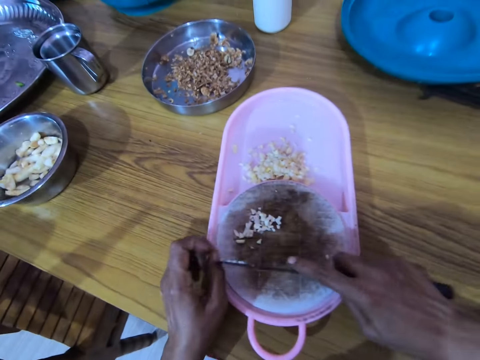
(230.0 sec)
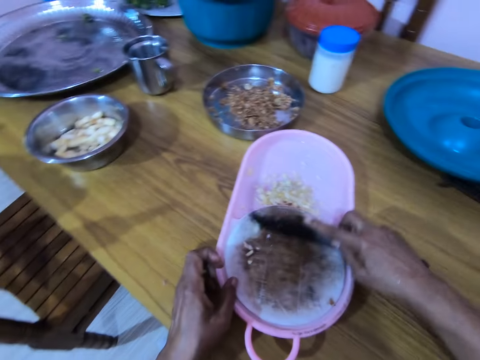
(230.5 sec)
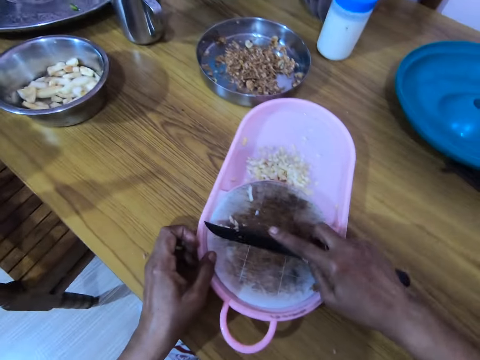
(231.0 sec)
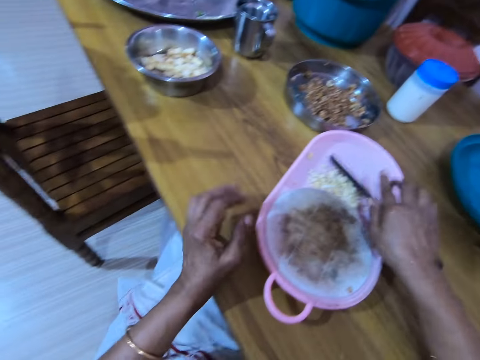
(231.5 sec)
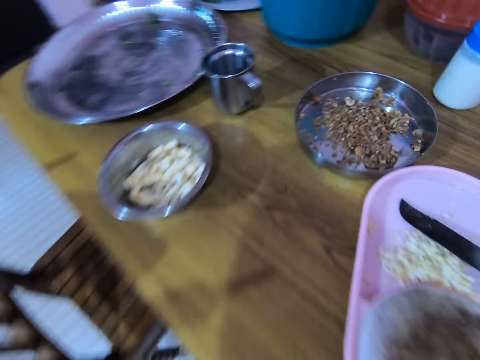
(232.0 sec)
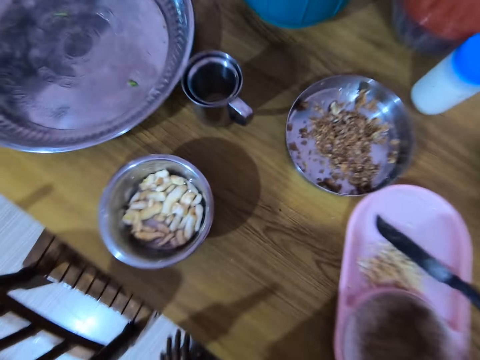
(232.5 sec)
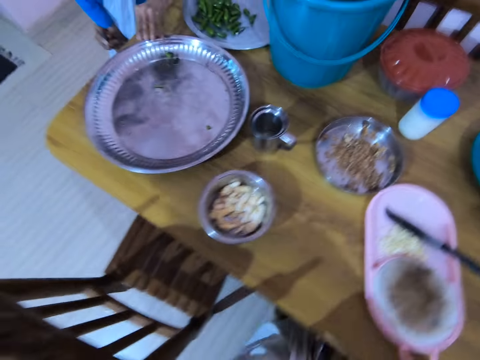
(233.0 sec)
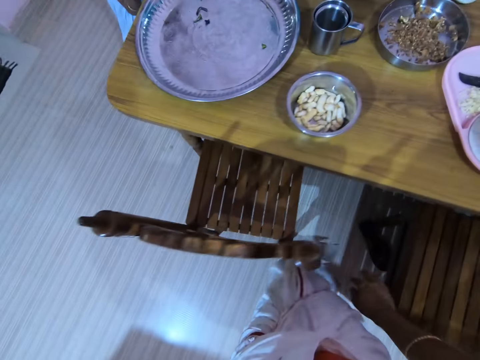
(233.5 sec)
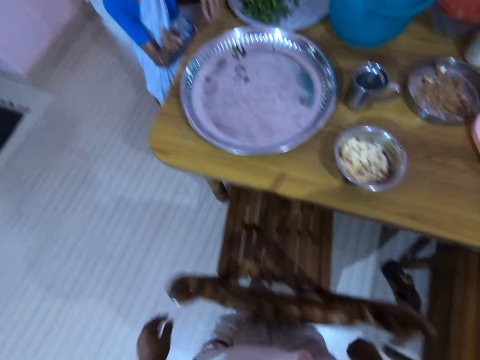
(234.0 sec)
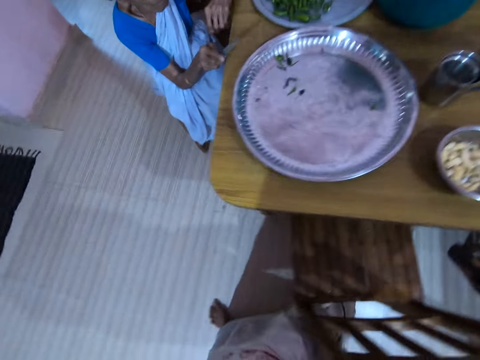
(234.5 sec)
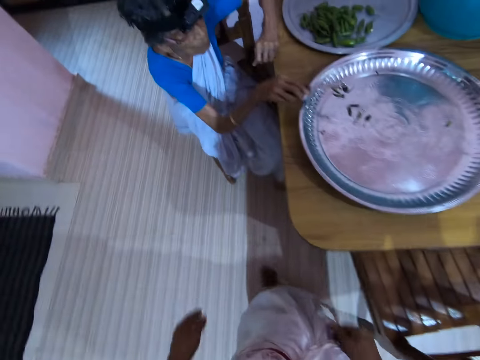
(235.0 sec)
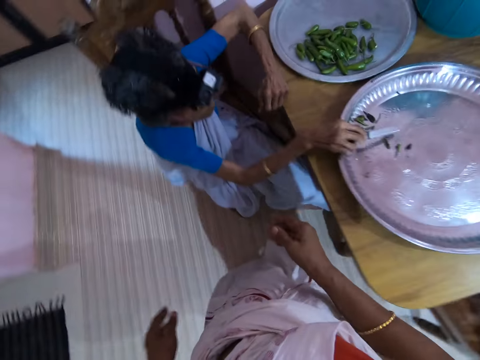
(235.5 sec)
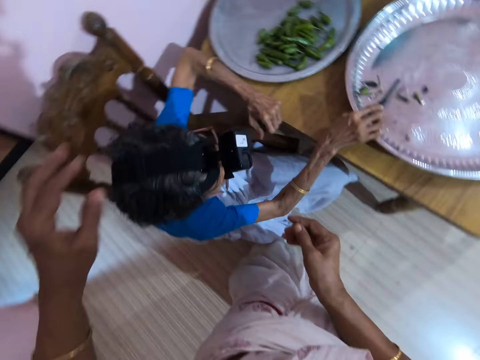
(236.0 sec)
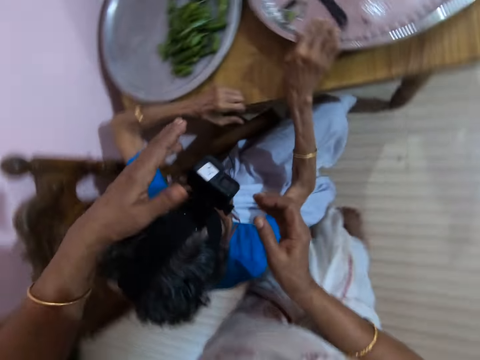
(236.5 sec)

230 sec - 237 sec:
The camera wearer moves the nuts on the chopping board with a knife. They drop the knife on the chopping board. They stand up and walk in the kitchen. A person drops a knife on the chopping board. The camera wearer lifts both hands.

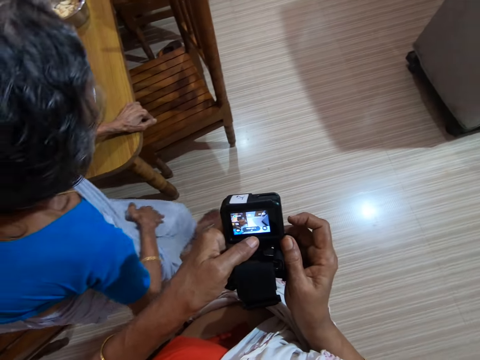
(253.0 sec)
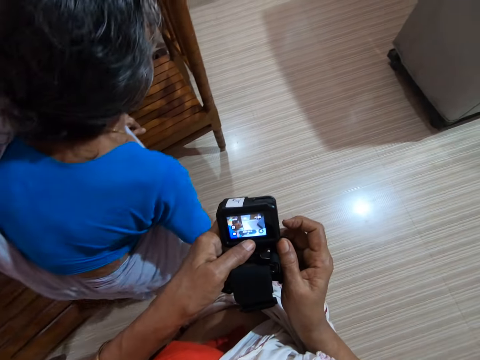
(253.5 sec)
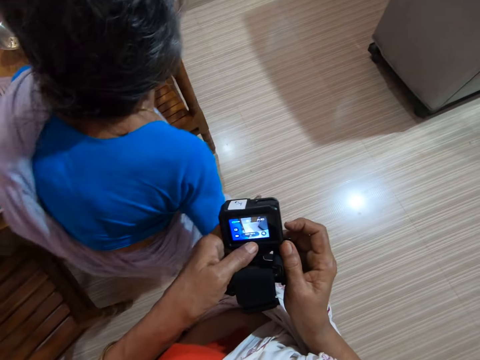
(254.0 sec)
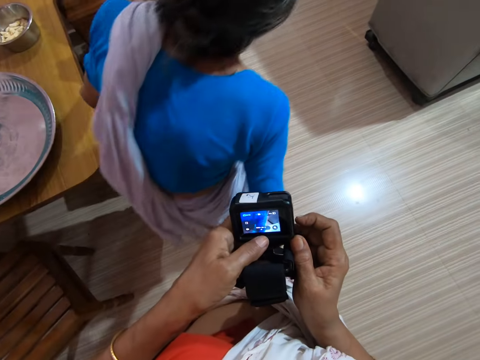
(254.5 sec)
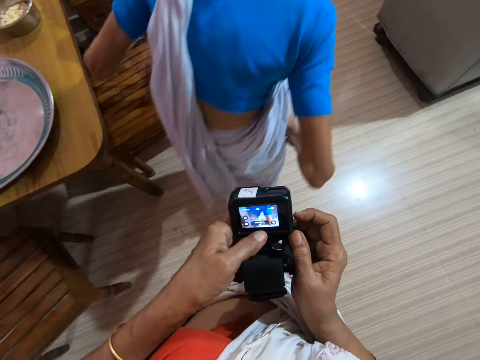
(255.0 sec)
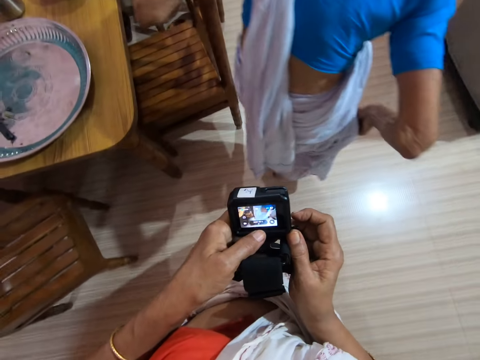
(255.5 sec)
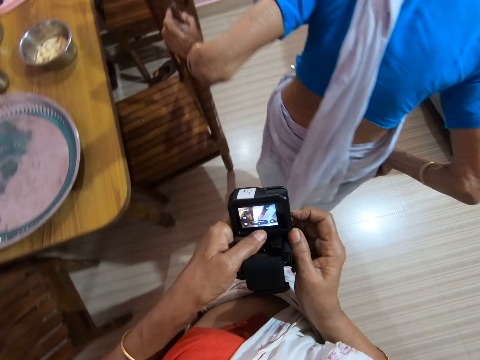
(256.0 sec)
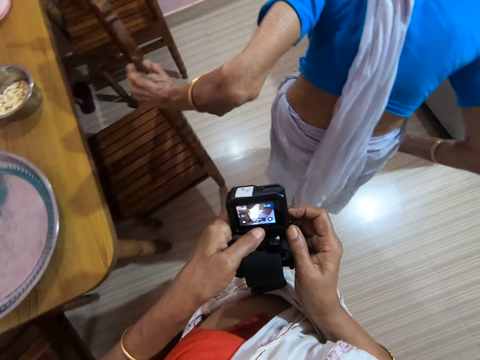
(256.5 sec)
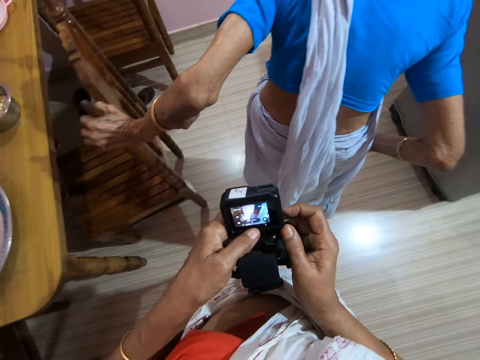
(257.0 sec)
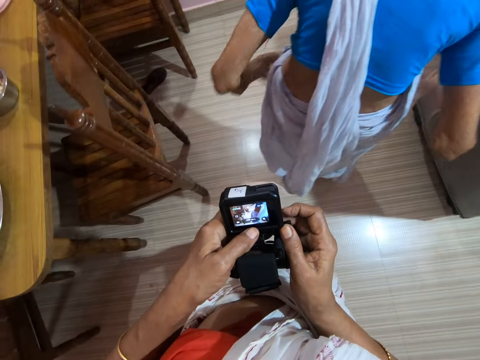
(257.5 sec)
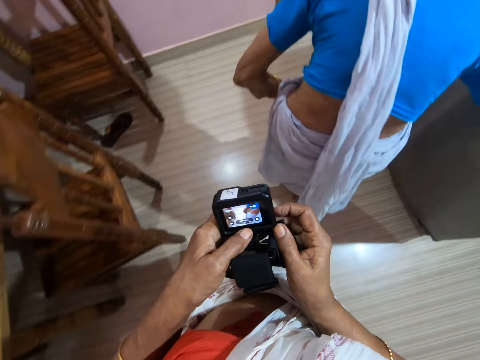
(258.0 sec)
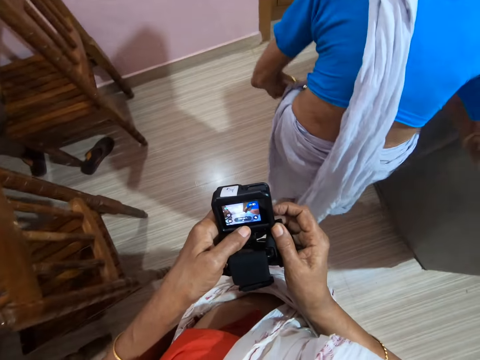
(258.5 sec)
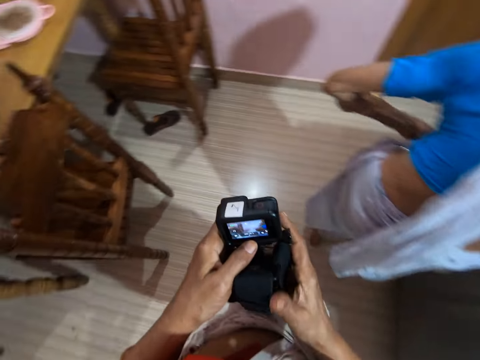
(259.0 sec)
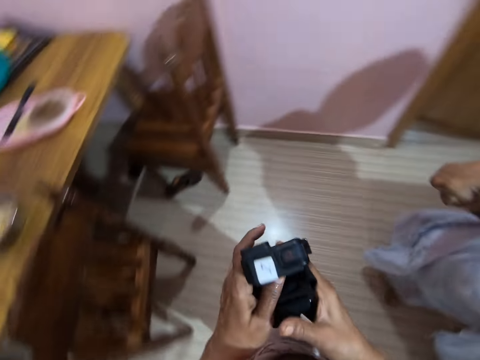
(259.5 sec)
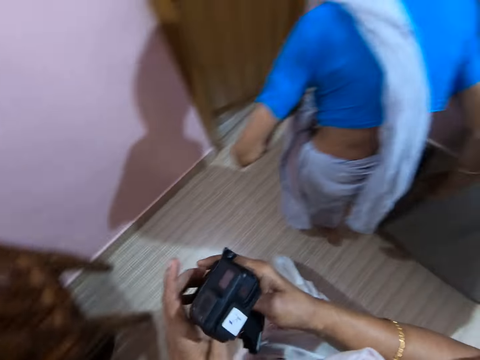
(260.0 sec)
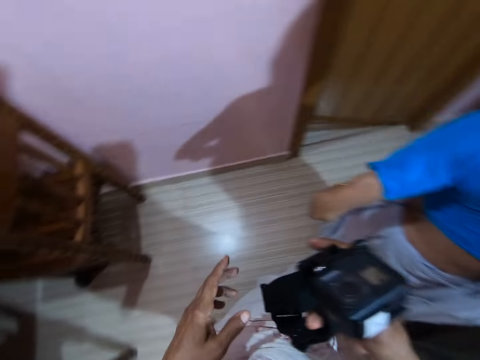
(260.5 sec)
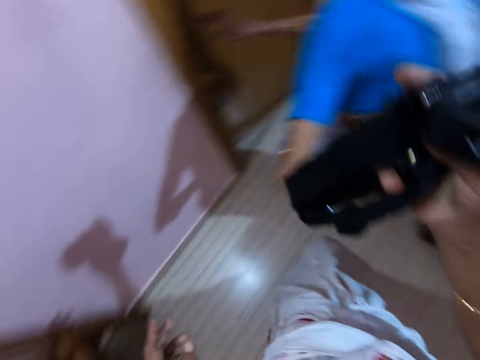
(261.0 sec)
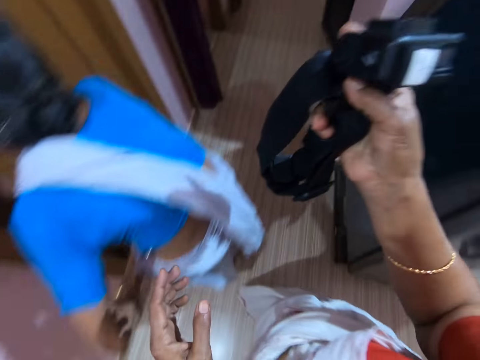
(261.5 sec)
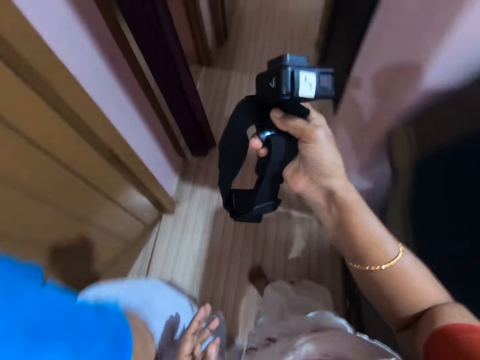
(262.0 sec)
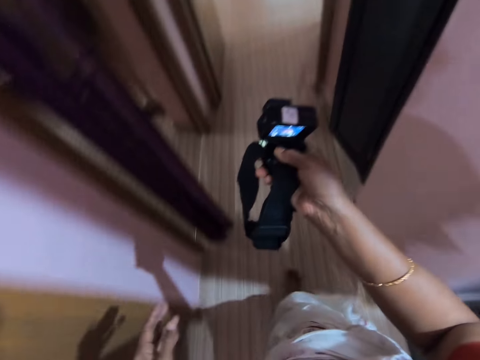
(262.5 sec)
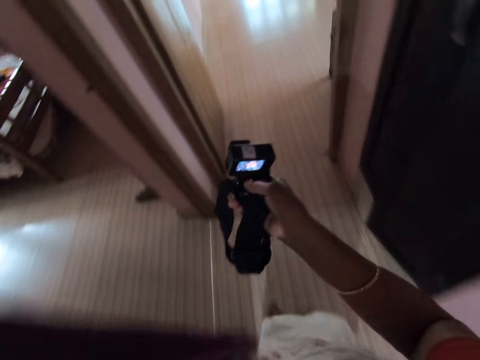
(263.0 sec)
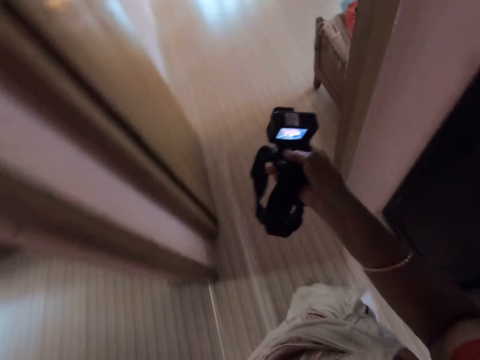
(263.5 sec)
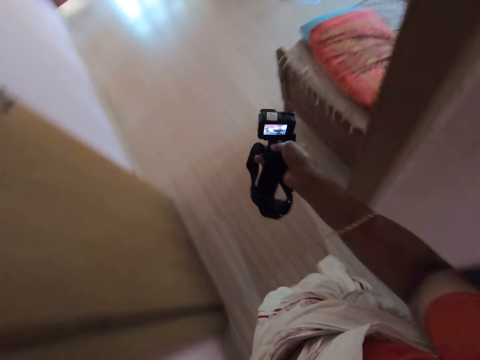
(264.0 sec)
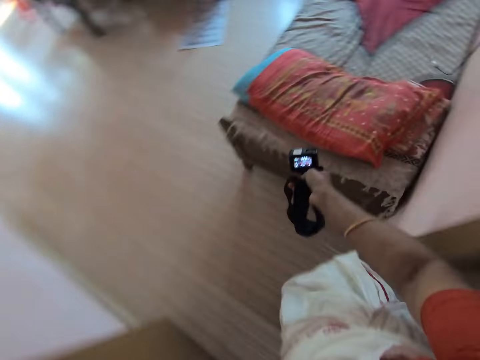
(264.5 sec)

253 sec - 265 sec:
A person walks in the kitchen. The camera wearer walks ahead. He holds the head camera with both hands. He passes the camera to his right hand. He lifts the head camera with the right hand. He walks in the house.

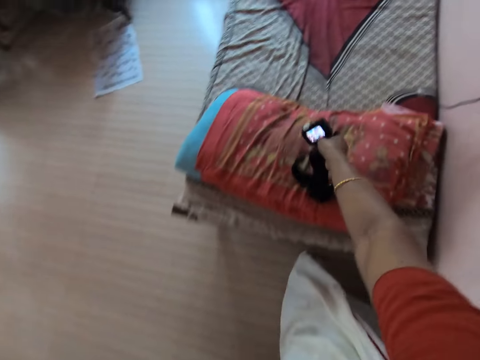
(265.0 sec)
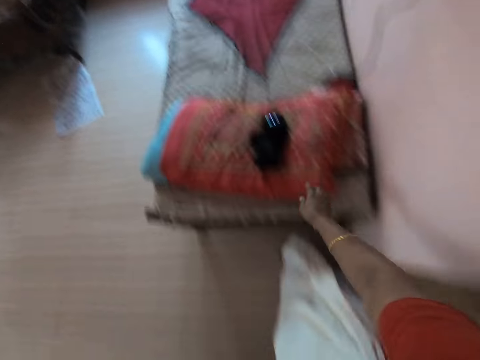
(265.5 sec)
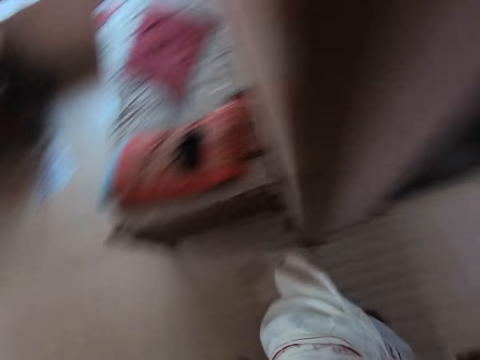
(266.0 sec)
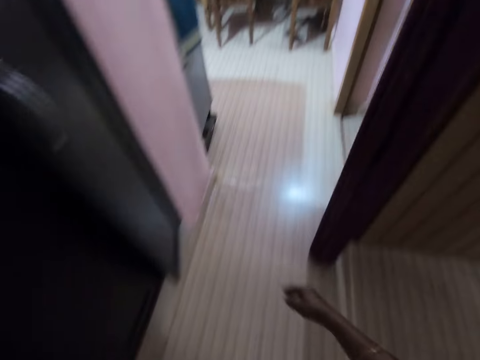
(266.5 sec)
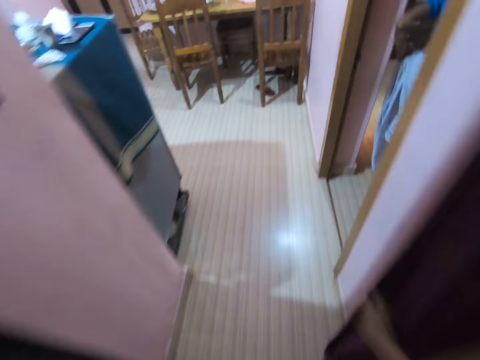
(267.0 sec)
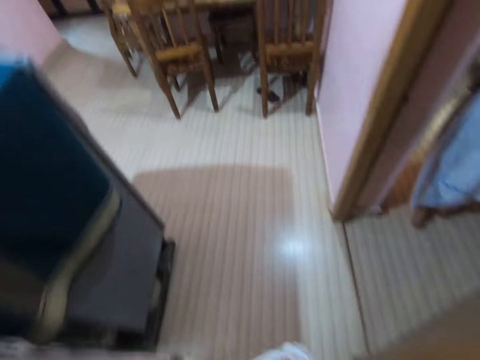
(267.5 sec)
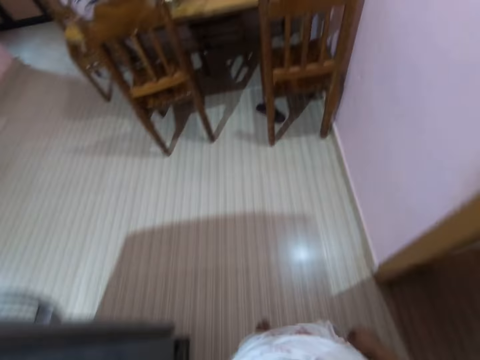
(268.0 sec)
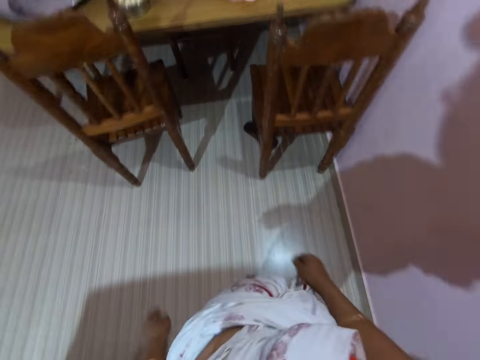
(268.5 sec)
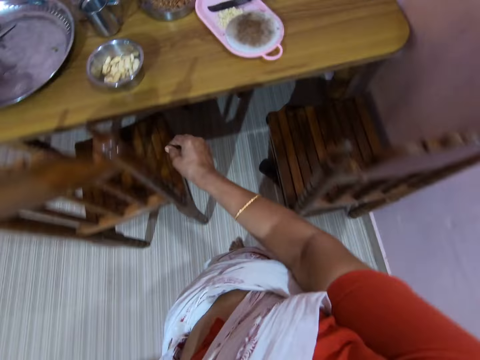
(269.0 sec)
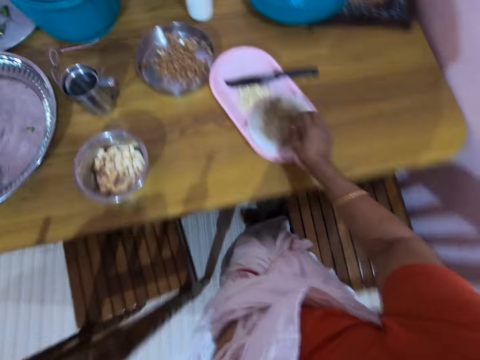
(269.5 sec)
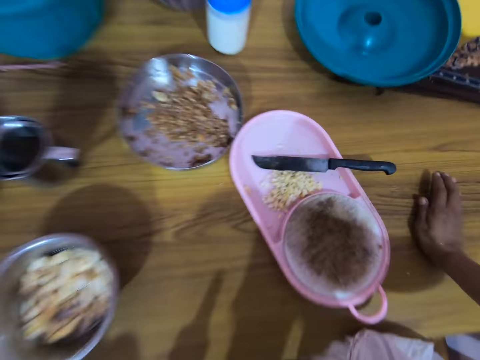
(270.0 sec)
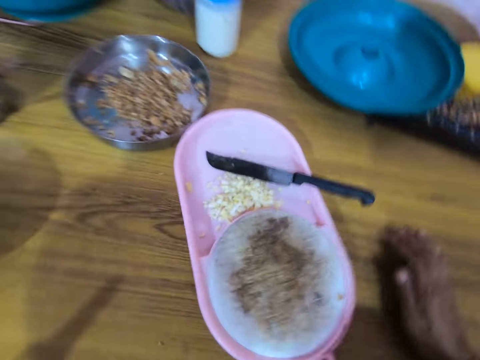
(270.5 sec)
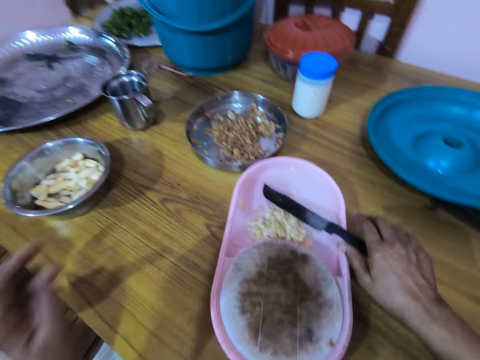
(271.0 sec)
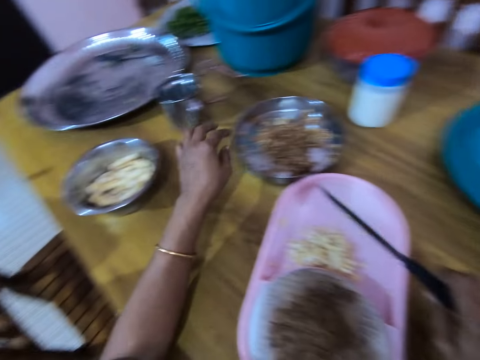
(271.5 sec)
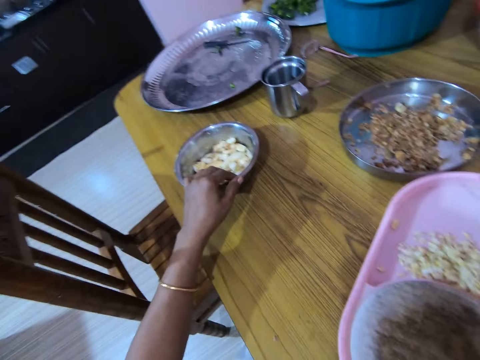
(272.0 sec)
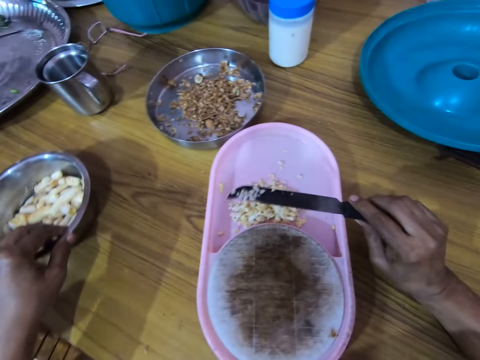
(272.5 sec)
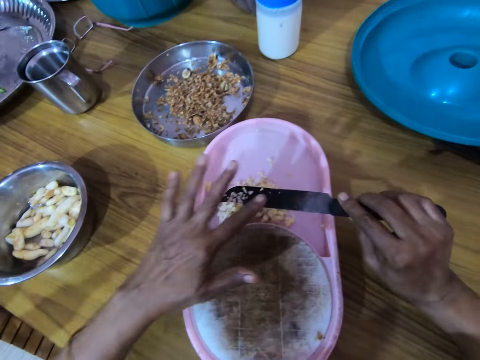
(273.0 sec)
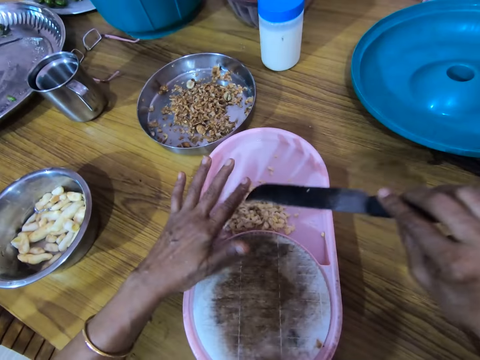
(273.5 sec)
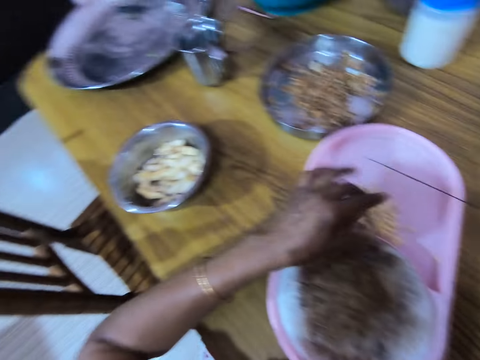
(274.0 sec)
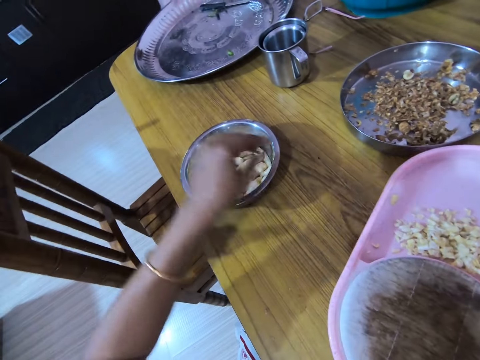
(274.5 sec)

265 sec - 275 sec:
The camera wearer puts the head camera on the bed or couch. He walks in the house. He sits down. He holds the table with his right hand. He picks up a knife with the right hand. He pulls a tray of nuts. He pushes the bowl with the left hand. He removes nuts on the knife.
